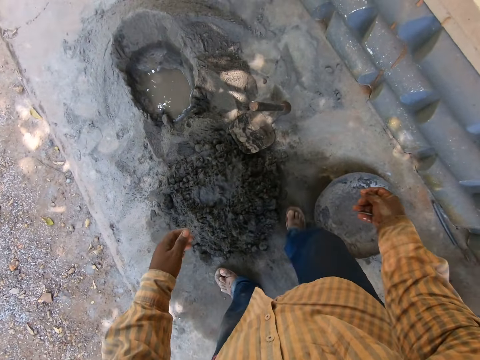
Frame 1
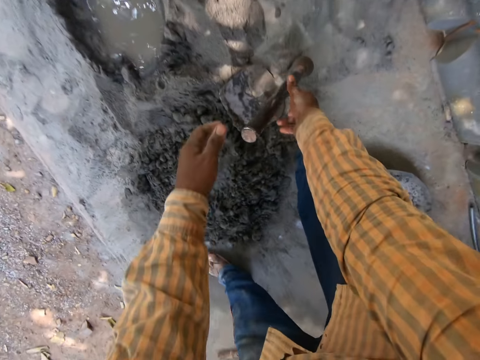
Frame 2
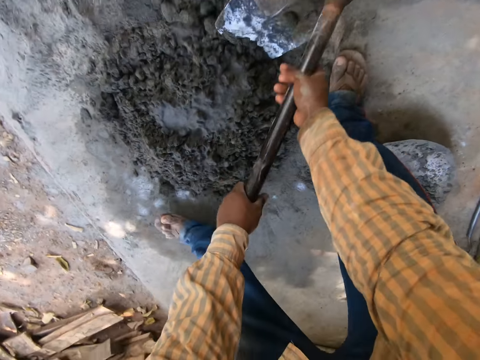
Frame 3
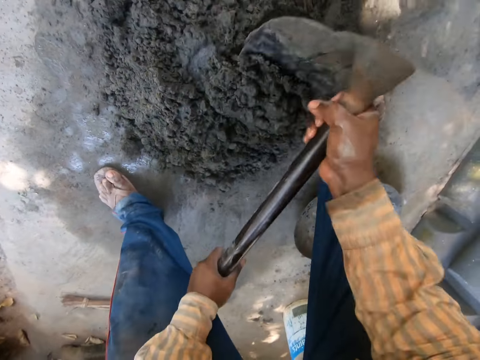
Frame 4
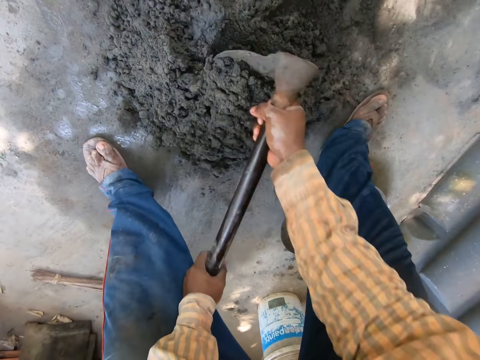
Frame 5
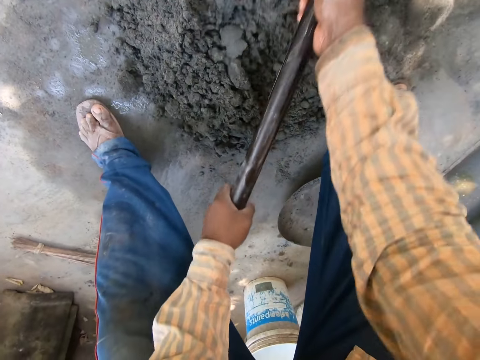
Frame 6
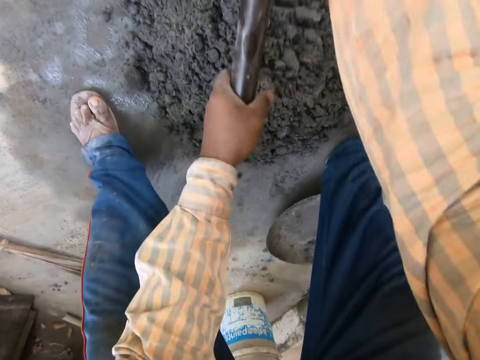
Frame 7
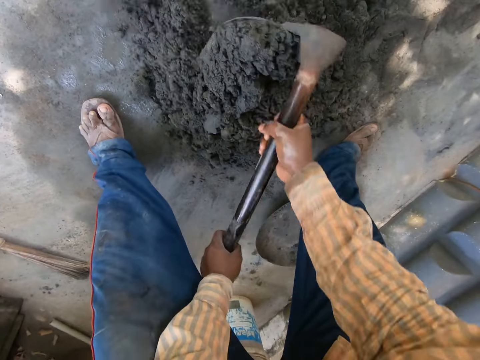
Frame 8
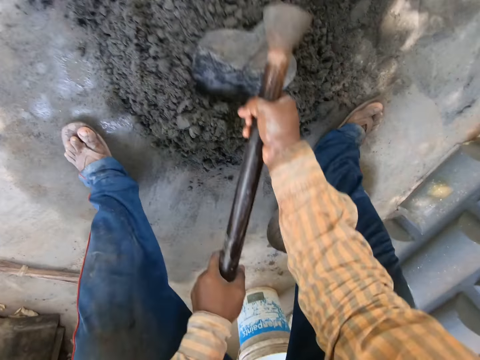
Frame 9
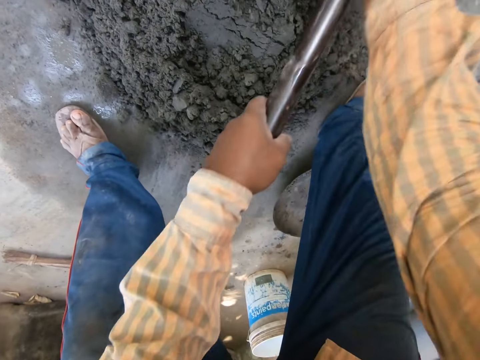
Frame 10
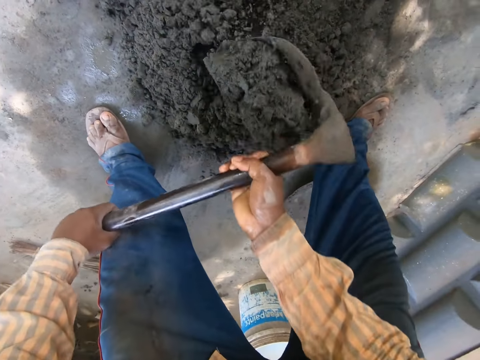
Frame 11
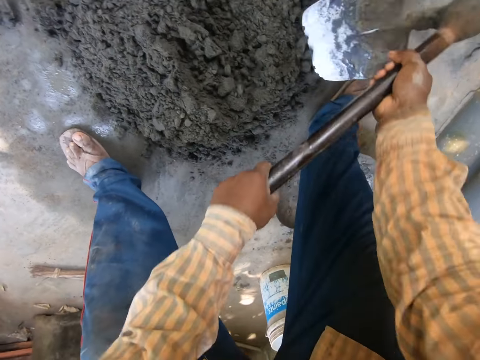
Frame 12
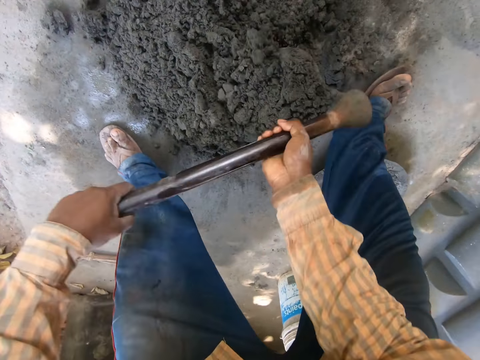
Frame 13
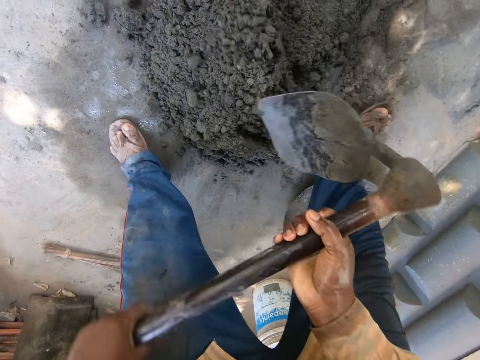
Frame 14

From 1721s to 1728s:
The camera wearer picks up the hoe from the floor with both hands. He holds the hoe. He mixes the mortar on the floor with the hoe in both hands.

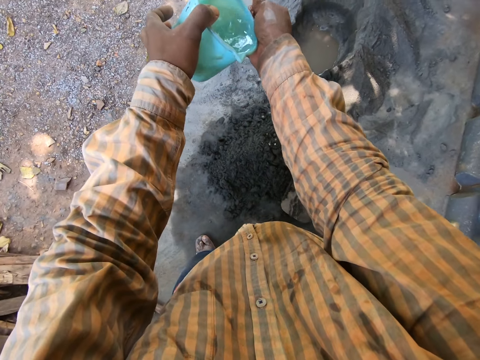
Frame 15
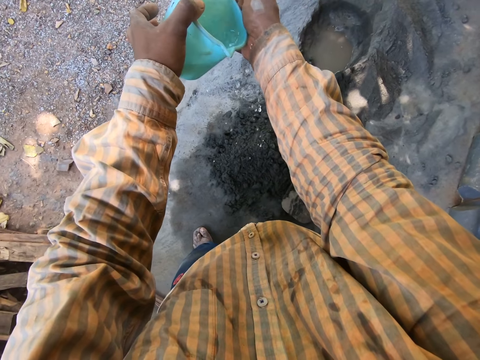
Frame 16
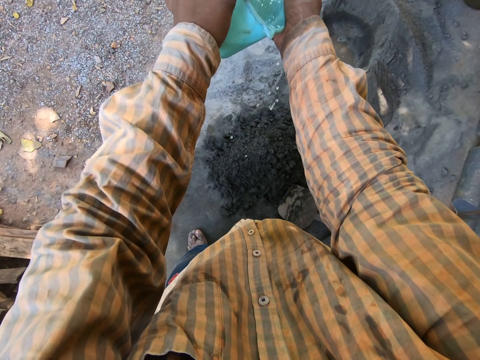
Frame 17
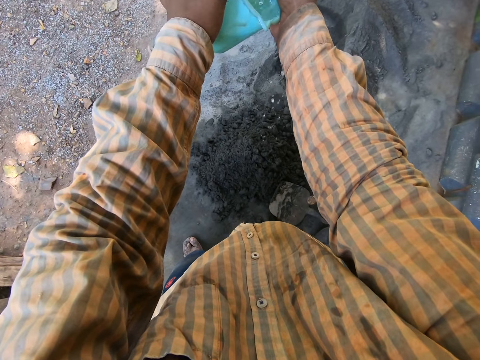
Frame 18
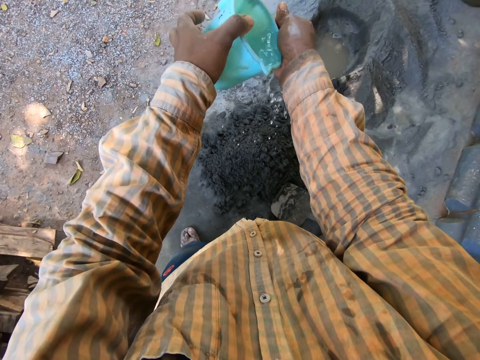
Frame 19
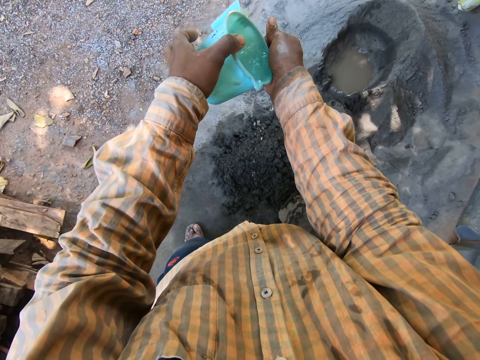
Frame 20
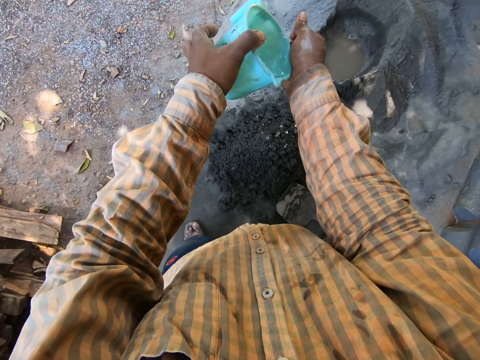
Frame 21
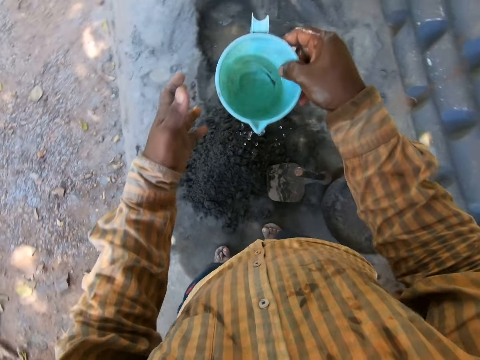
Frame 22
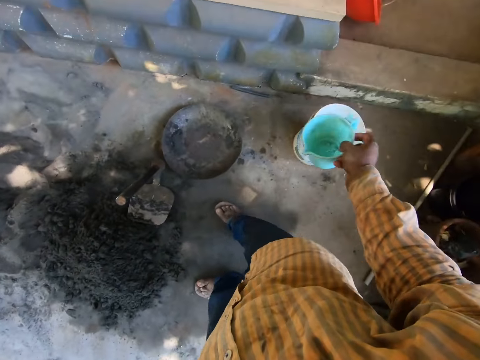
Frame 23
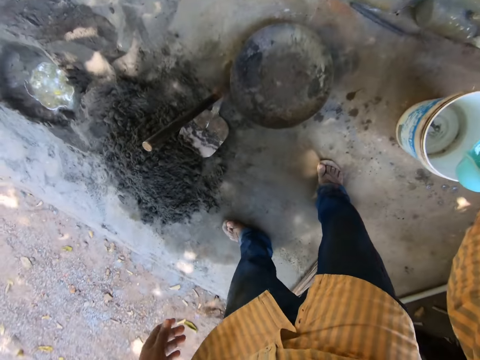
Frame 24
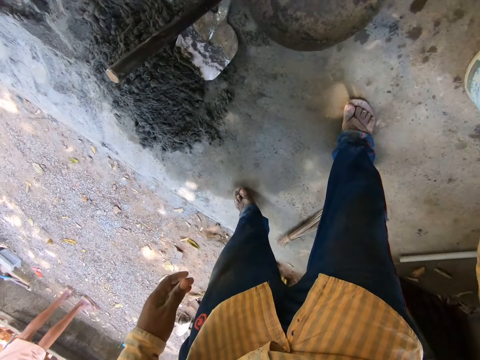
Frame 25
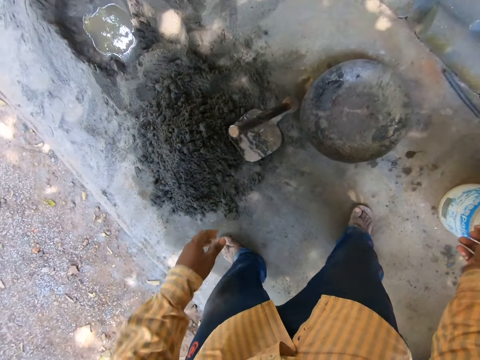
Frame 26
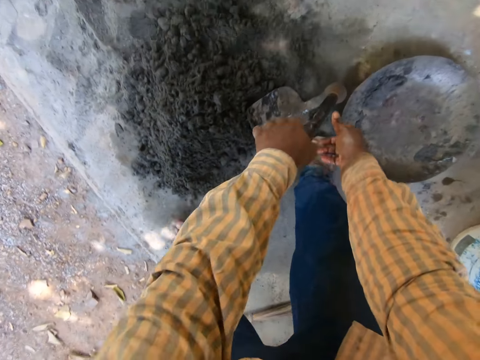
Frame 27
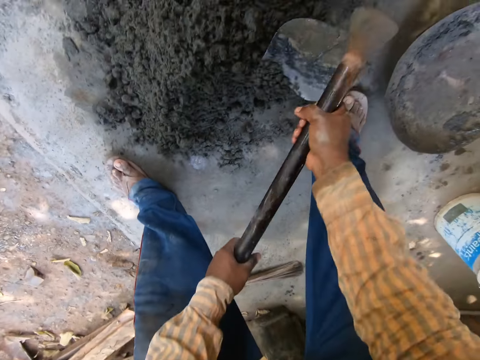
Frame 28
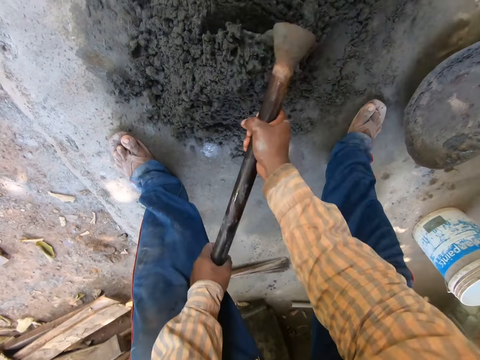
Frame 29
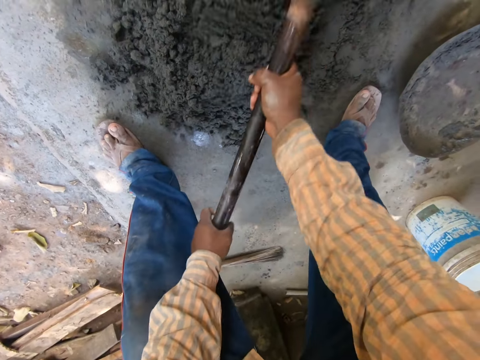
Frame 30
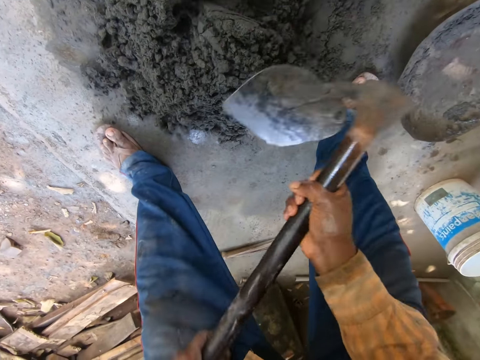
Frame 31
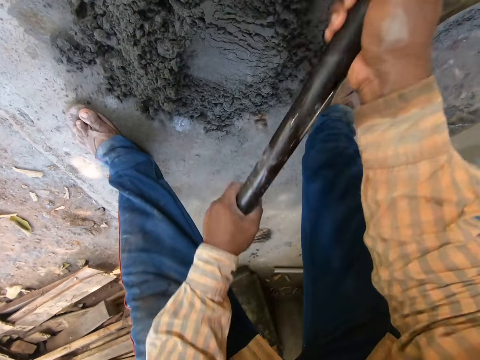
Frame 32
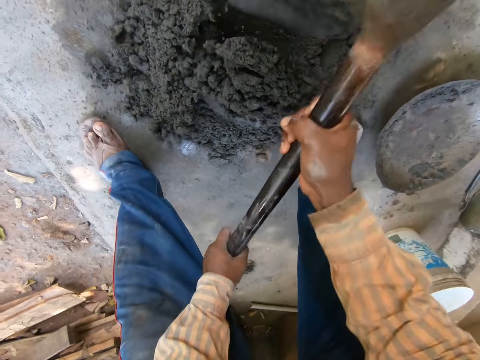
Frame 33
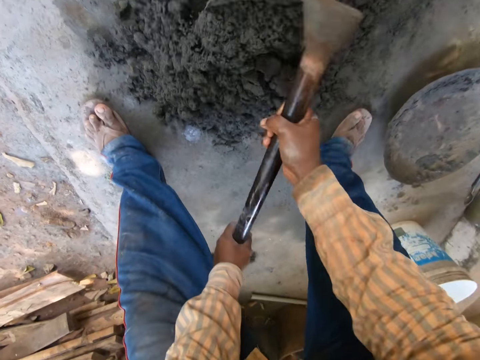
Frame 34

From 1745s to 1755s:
The camera wearer sprinkles water on the cement. He passes the cup from his left hand to his right hand. He drops the cup into the bucket with his right hand. He picks up the hoe from the floor with both hands. He holds the hoe. He mixes the mortar on the floor with the hoe in both hands.

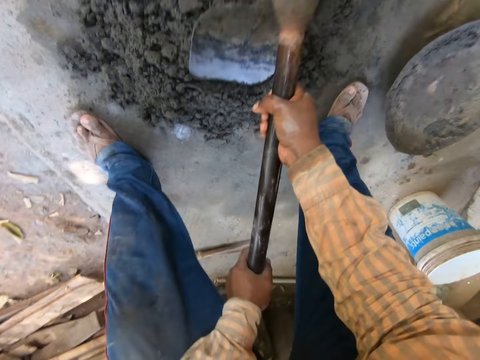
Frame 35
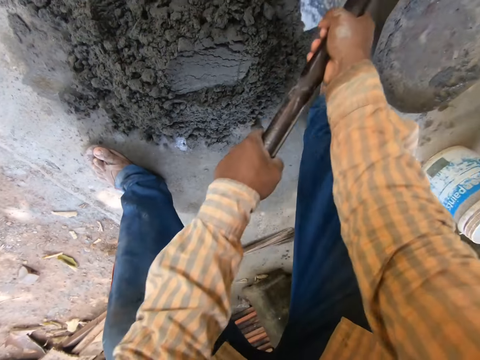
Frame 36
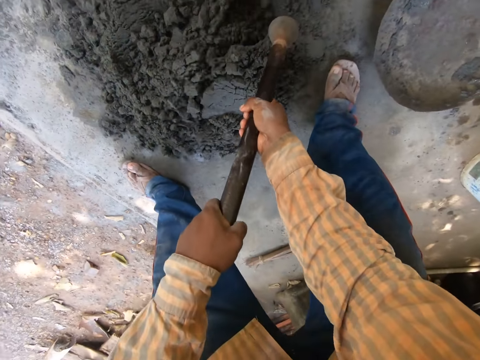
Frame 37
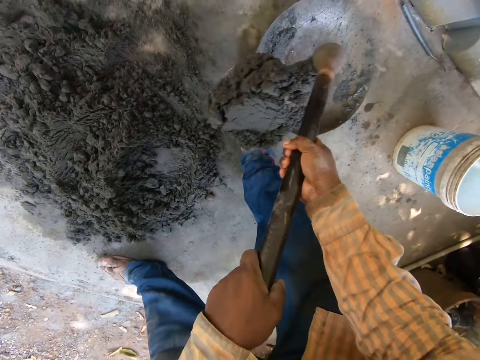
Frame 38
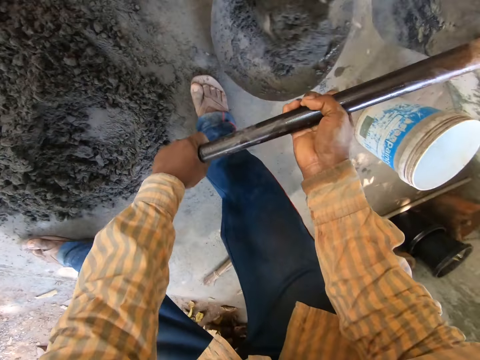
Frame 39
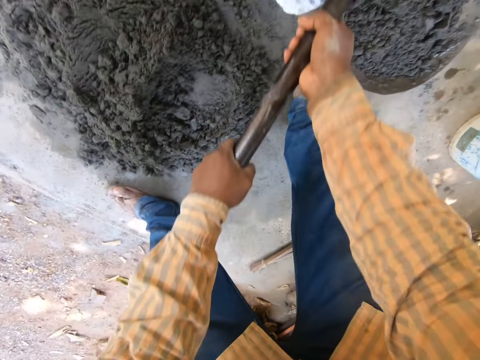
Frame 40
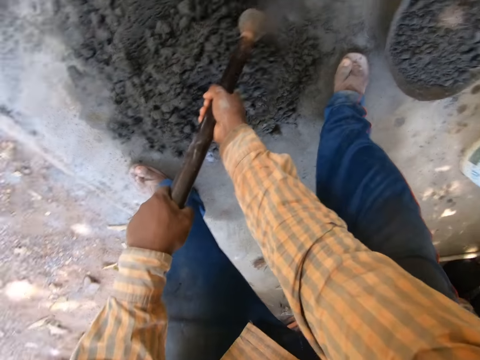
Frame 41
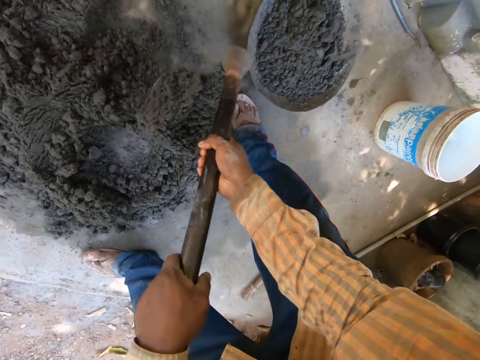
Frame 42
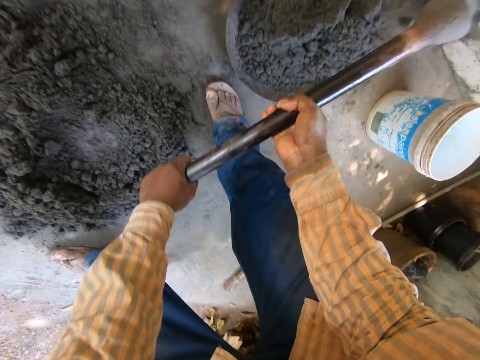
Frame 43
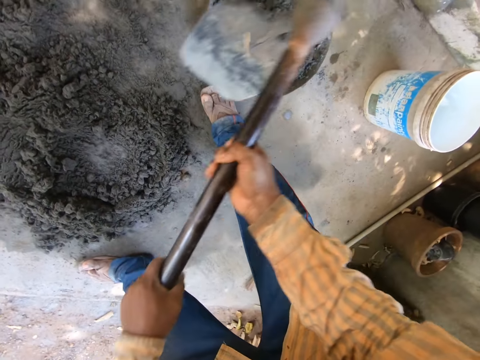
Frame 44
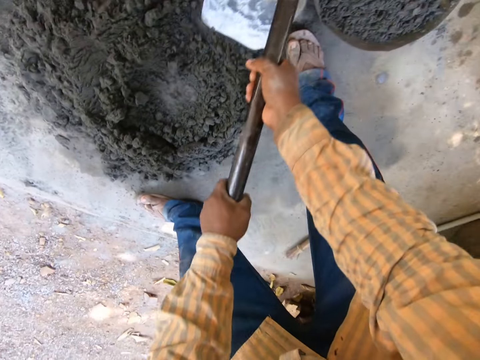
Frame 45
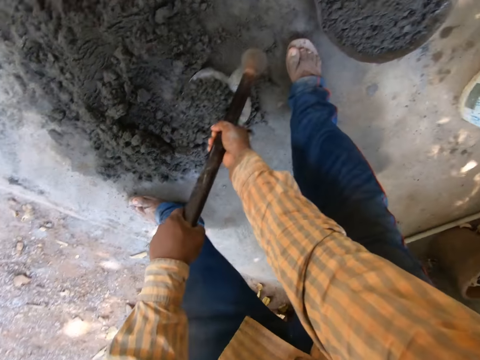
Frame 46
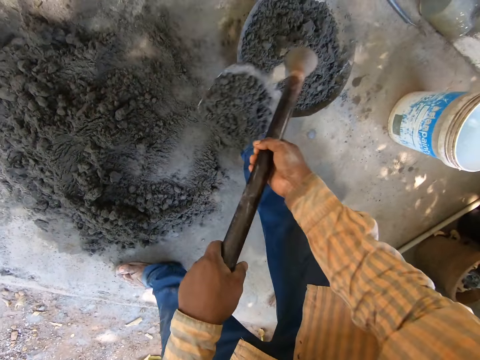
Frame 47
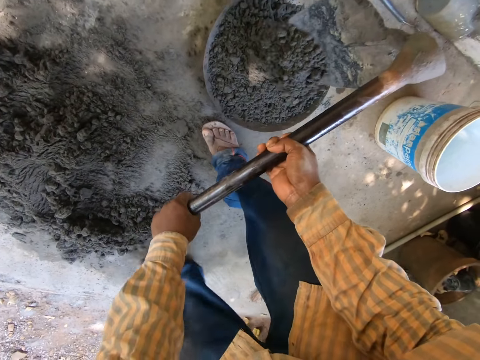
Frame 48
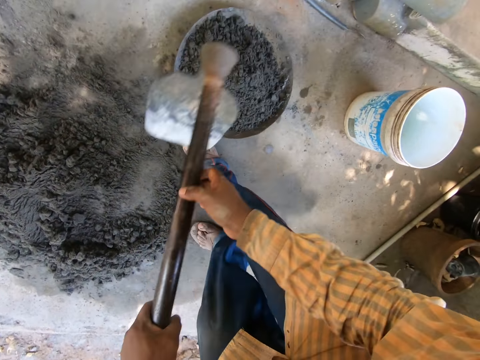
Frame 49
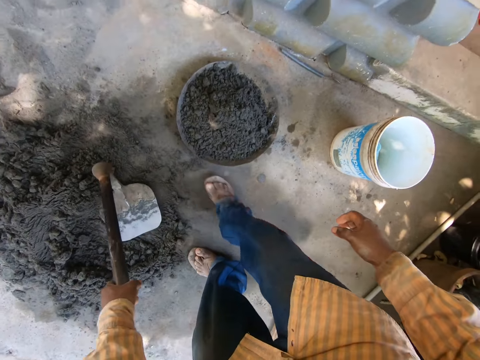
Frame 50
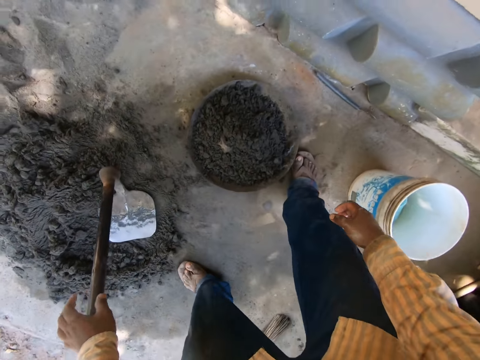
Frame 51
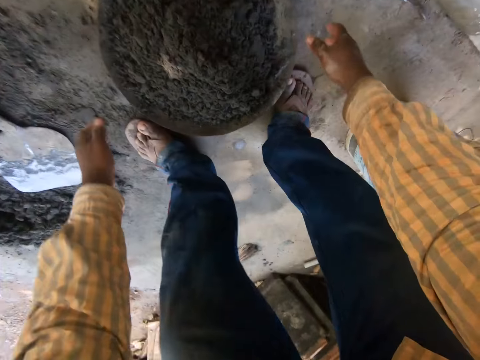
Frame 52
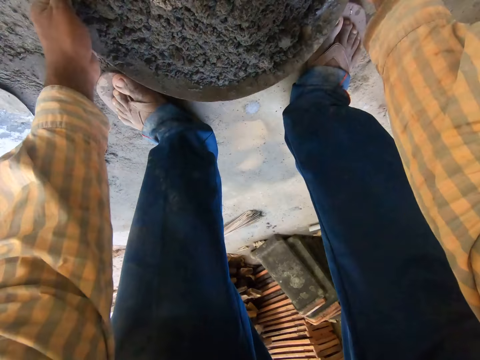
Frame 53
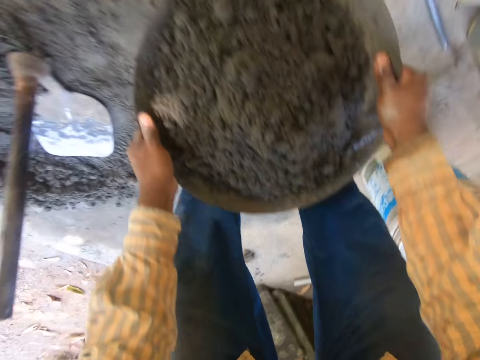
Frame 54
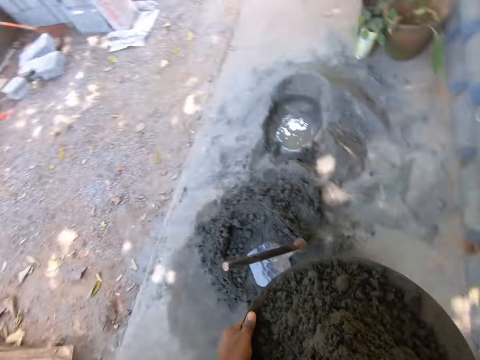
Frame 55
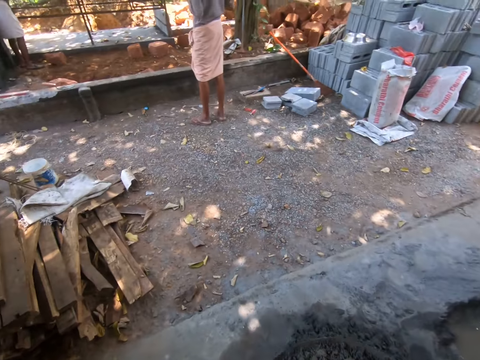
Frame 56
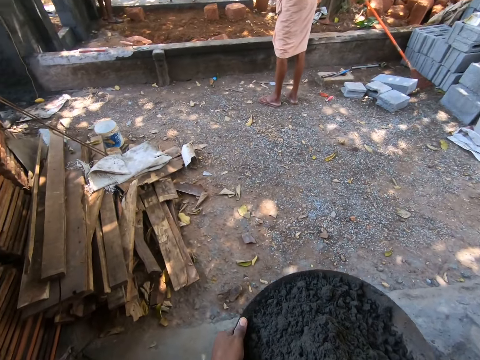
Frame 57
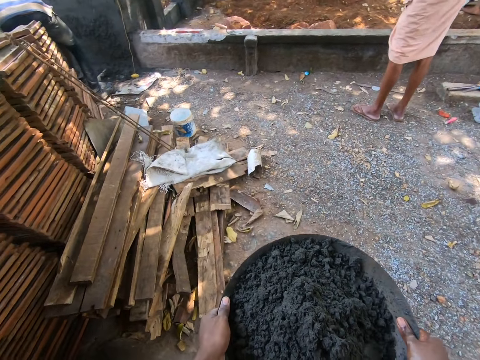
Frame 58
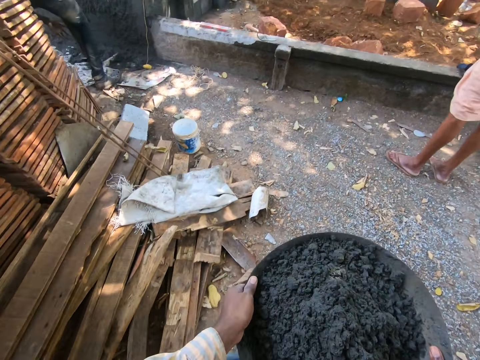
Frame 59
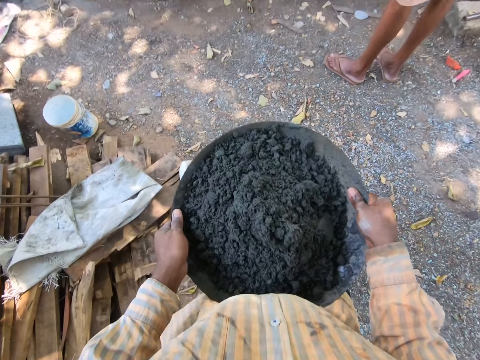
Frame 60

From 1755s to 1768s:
The camera wearer packs the mortar from the floor with the hoe in both hands. He pours the mortar in the head pan on the floor with the hoe in both hands. He packs the mortar from the floor with the hoe in both hands. He pours the mortar in the head pan on the floor with the hoe in both hands. He packs the mortar from the floor with the hoe in both hands. He pours the mortar in the head pan on the floor with the hoe in both hands. He holds the hoe with his left hand. He places the hoe on the floor with his left hand. He carries the head pan of mortar from the floor with both hands. He picks up the head pan. He walks in the compound.
